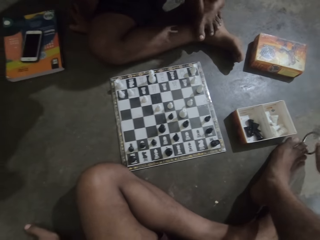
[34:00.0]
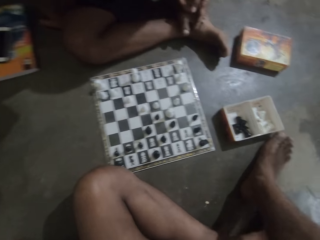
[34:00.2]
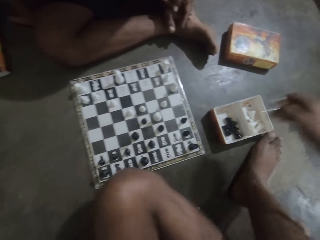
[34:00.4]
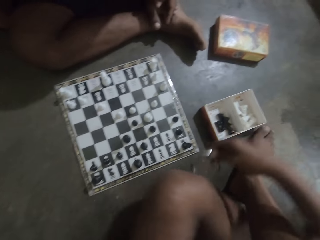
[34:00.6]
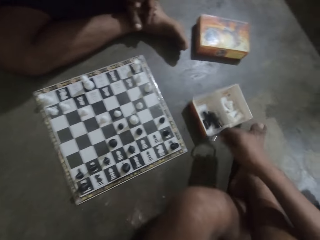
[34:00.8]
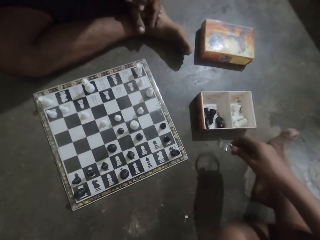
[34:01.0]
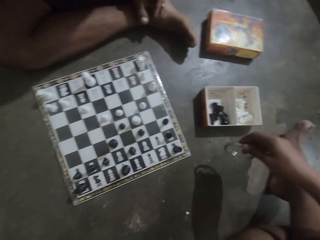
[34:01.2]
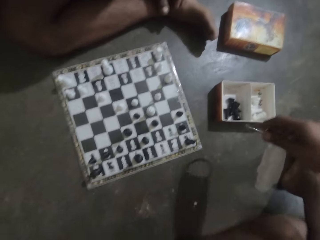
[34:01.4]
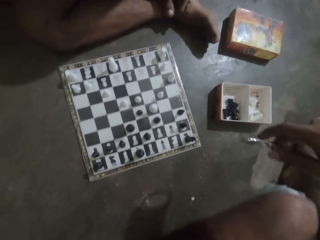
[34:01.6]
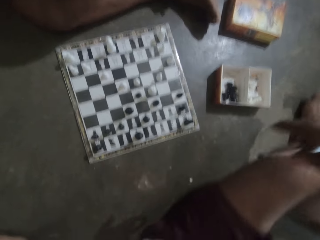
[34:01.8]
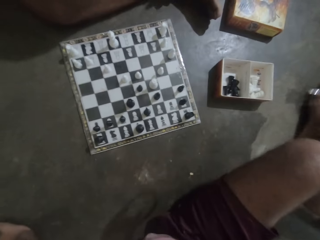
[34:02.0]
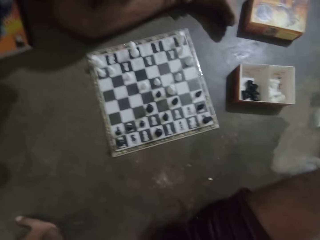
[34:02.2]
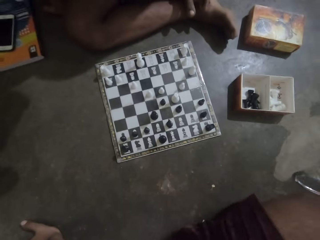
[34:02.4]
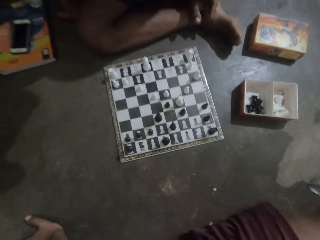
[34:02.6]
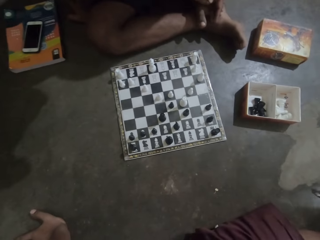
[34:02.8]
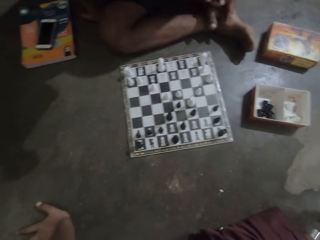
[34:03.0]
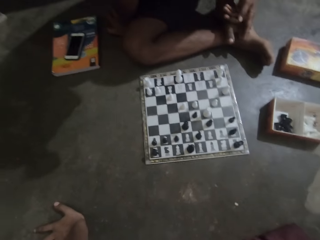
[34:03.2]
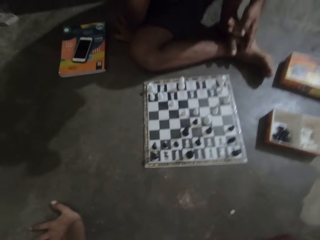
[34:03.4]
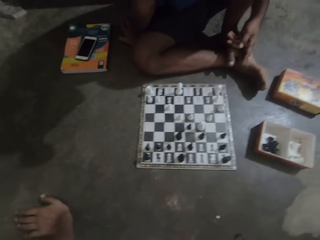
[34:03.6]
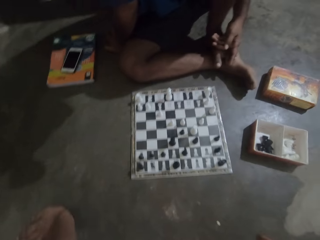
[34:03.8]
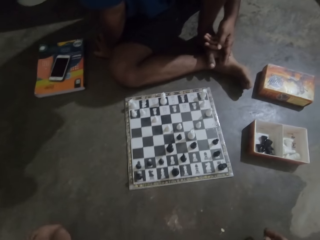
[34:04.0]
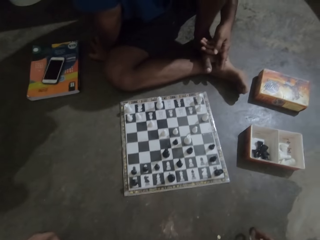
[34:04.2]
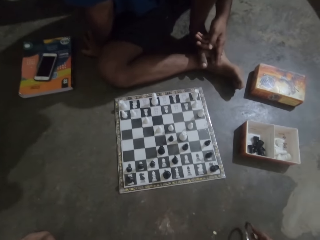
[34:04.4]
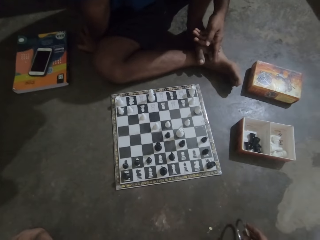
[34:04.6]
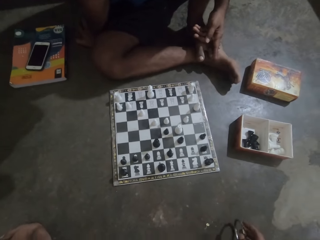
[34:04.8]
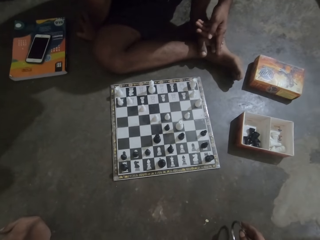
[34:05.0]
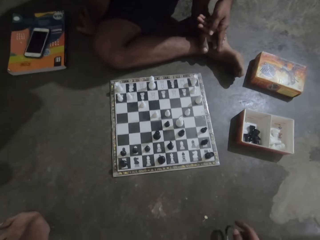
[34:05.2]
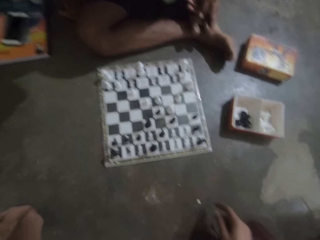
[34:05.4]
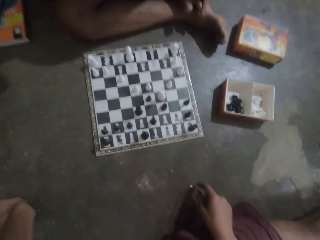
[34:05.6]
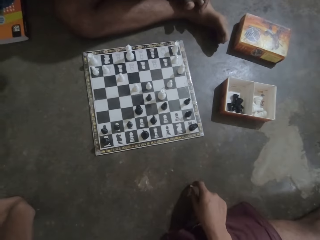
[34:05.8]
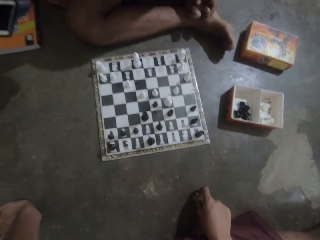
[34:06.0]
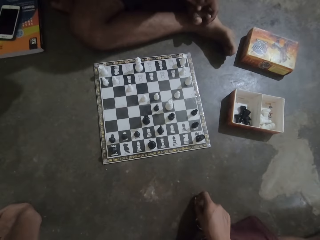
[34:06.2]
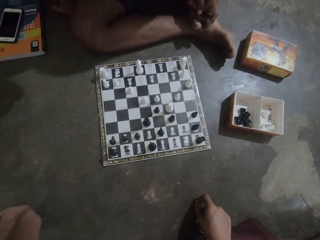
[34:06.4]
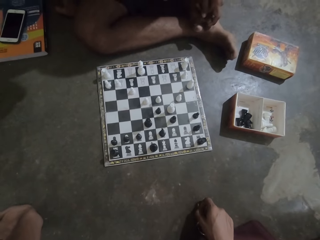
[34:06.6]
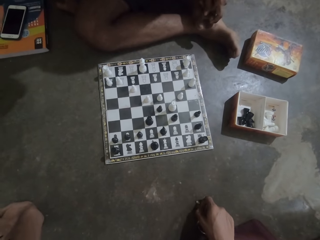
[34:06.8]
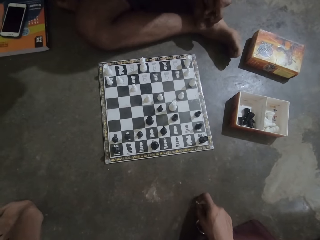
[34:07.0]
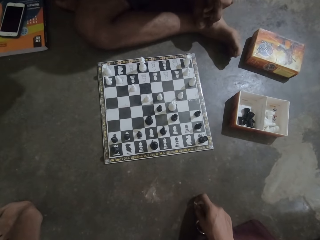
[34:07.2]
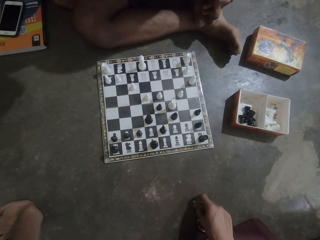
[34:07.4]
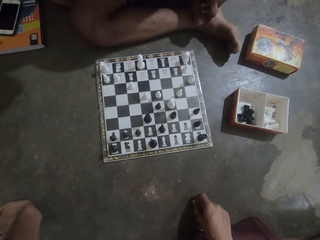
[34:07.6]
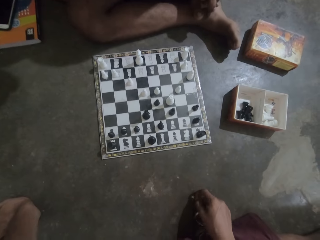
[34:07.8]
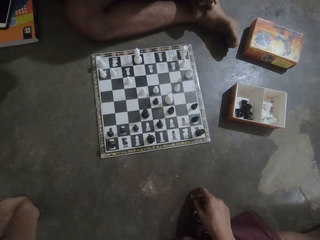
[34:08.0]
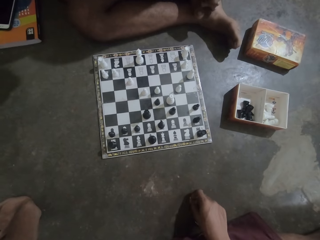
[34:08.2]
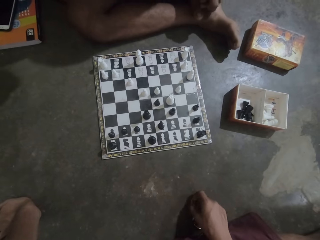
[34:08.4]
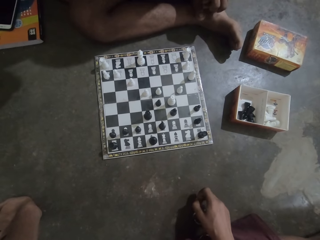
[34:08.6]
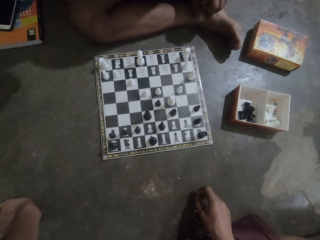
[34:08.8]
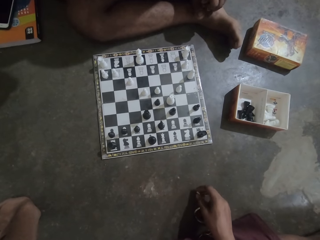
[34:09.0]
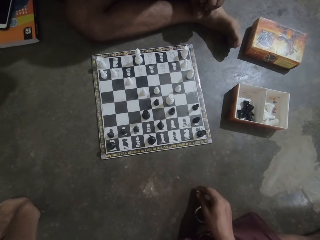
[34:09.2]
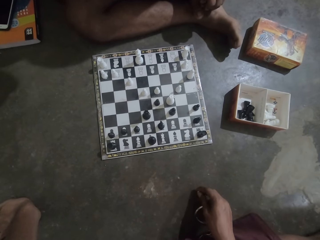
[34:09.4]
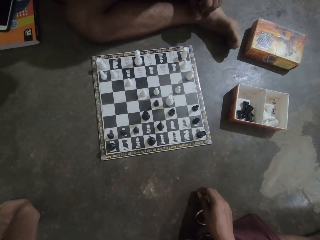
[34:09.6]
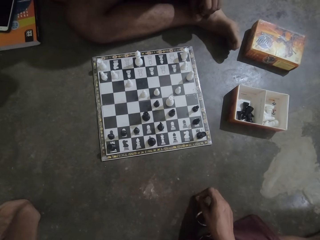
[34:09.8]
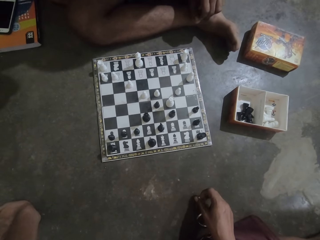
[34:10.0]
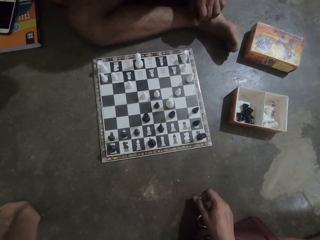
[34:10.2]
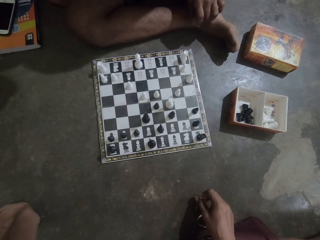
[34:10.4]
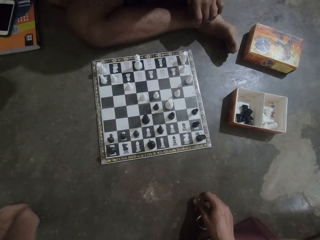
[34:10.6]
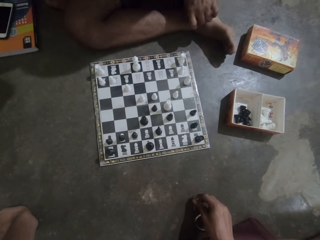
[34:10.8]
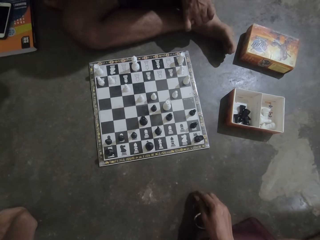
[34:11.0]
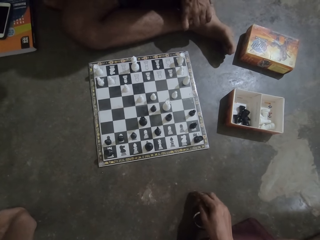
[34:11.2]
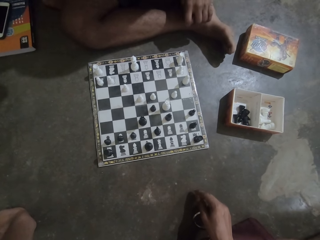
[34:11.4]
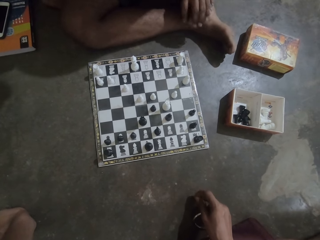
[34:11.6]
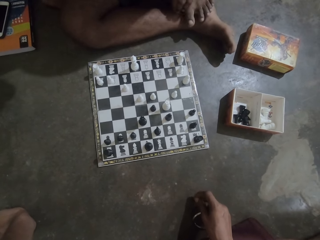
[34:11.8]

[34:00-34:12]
The camera wearer looks at the game. They bang the box with a bangle. They change the position of sitting. They play chess. They look around the floor. They look at the chess game.

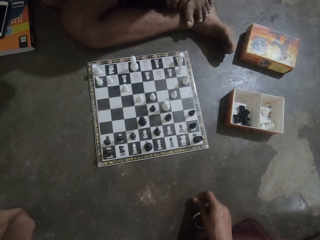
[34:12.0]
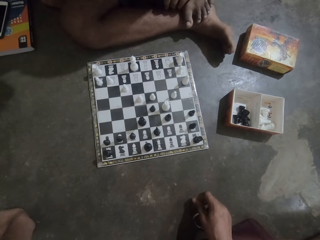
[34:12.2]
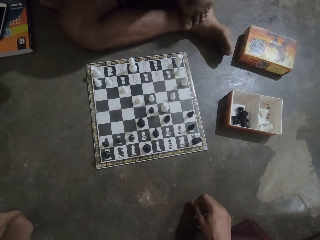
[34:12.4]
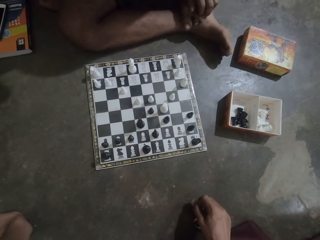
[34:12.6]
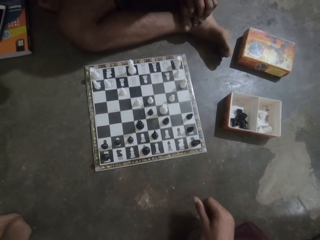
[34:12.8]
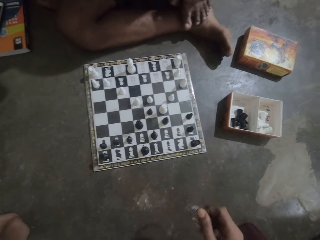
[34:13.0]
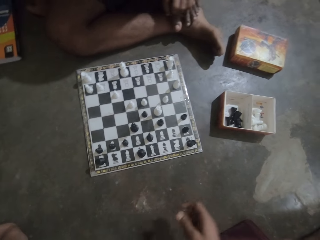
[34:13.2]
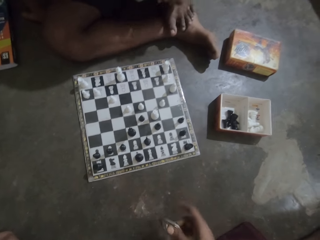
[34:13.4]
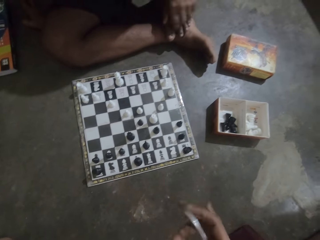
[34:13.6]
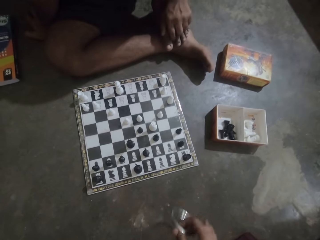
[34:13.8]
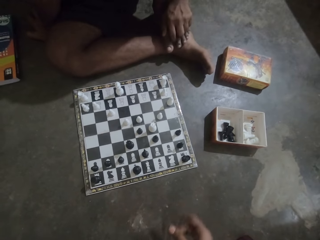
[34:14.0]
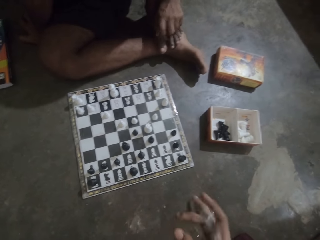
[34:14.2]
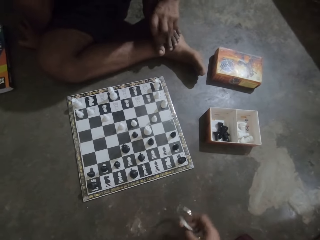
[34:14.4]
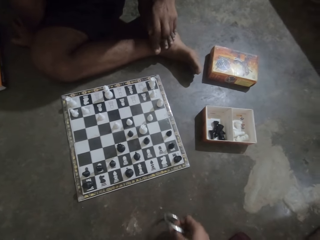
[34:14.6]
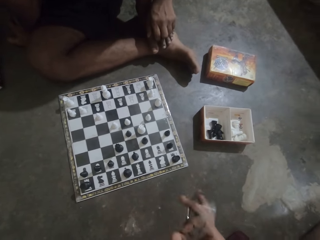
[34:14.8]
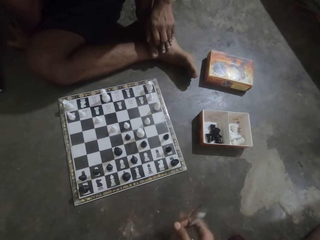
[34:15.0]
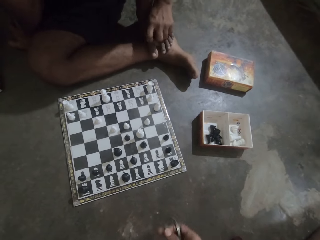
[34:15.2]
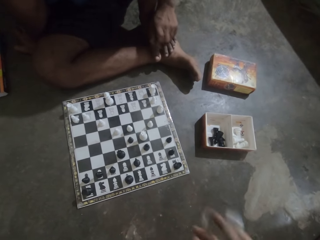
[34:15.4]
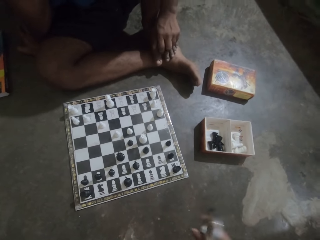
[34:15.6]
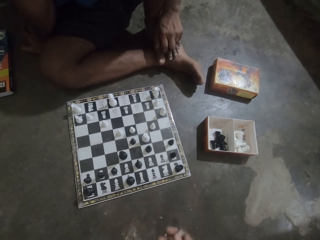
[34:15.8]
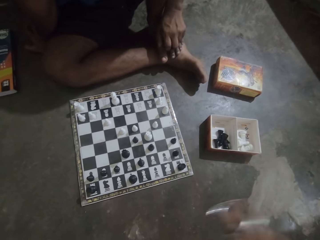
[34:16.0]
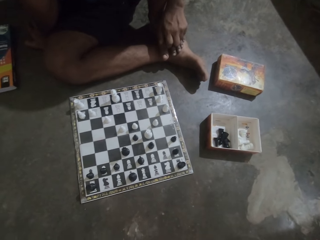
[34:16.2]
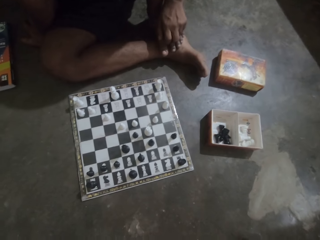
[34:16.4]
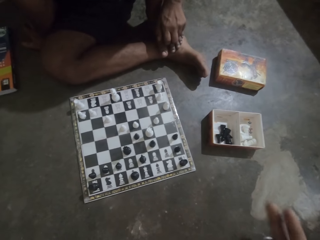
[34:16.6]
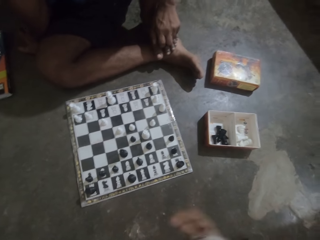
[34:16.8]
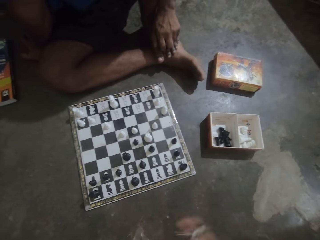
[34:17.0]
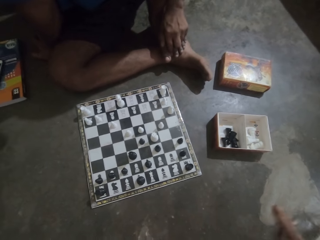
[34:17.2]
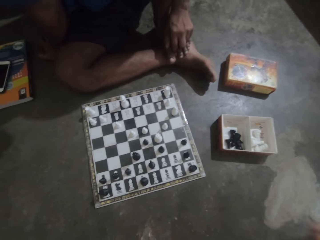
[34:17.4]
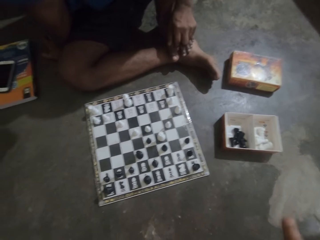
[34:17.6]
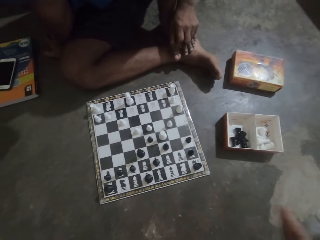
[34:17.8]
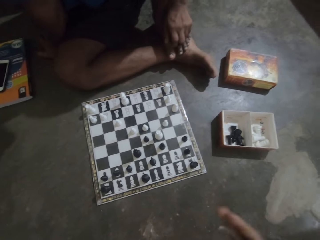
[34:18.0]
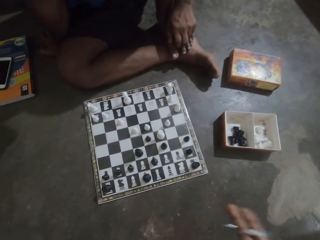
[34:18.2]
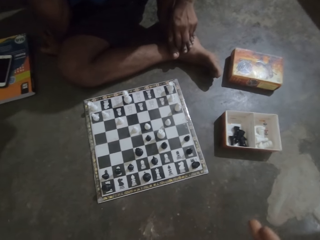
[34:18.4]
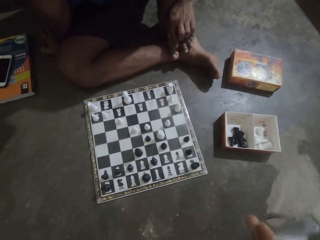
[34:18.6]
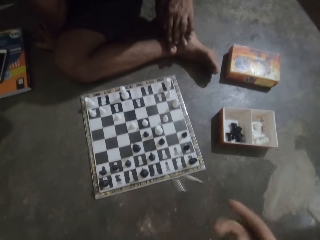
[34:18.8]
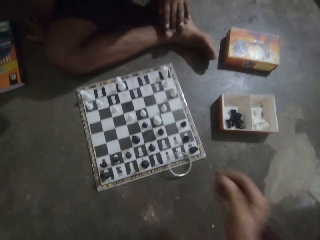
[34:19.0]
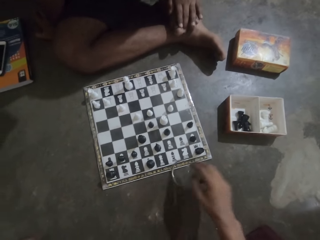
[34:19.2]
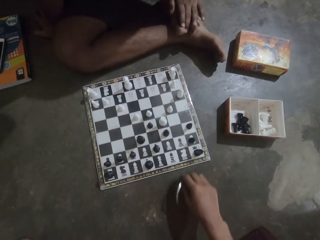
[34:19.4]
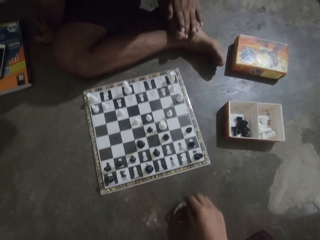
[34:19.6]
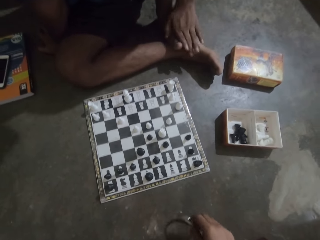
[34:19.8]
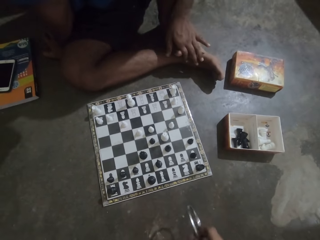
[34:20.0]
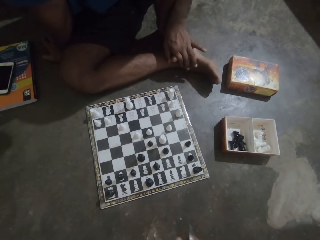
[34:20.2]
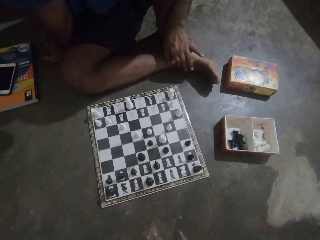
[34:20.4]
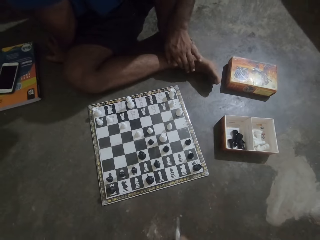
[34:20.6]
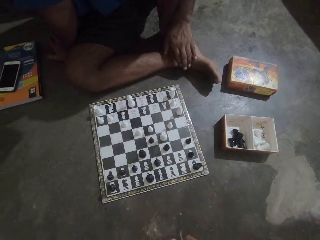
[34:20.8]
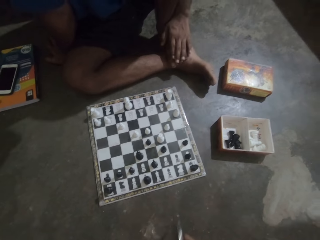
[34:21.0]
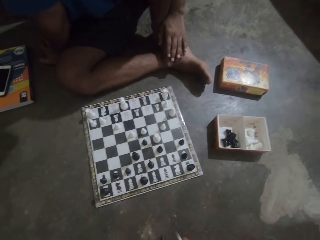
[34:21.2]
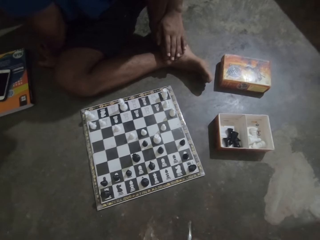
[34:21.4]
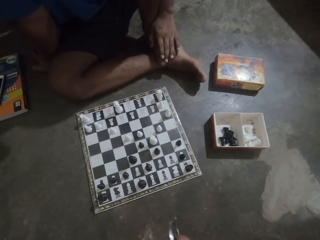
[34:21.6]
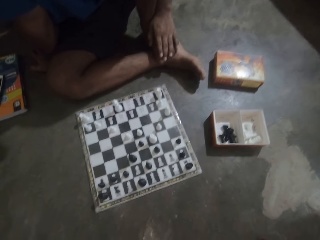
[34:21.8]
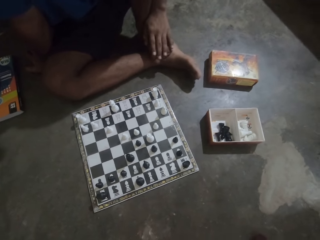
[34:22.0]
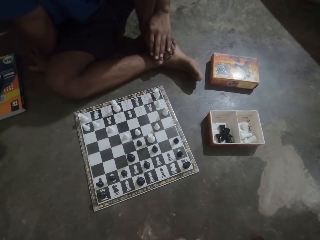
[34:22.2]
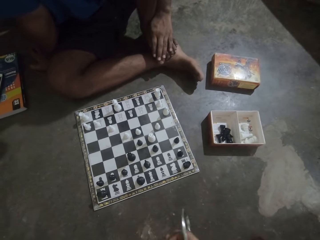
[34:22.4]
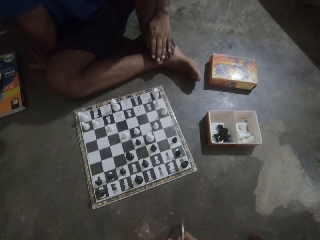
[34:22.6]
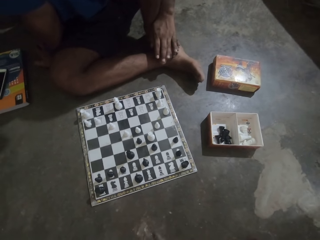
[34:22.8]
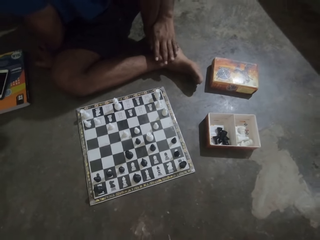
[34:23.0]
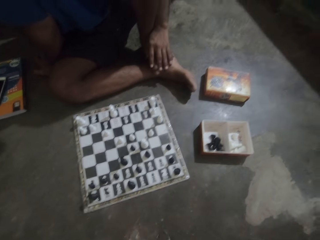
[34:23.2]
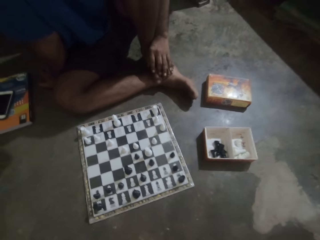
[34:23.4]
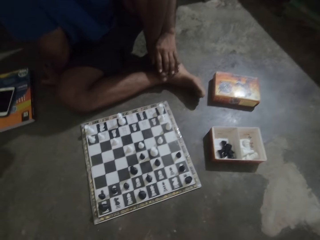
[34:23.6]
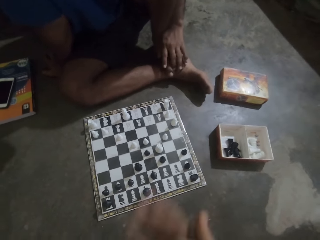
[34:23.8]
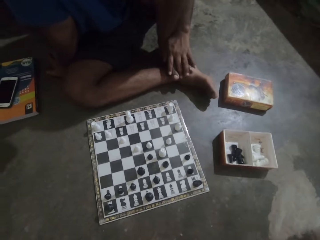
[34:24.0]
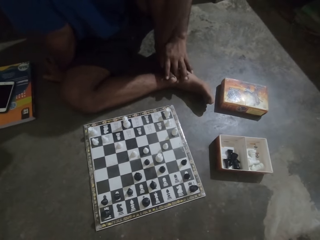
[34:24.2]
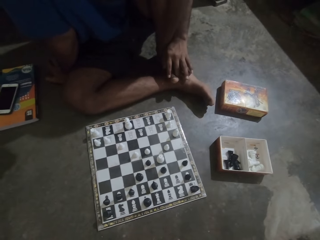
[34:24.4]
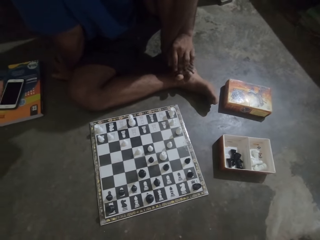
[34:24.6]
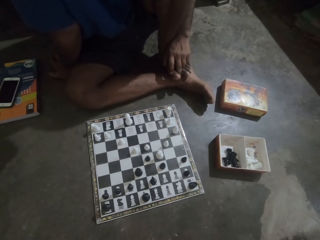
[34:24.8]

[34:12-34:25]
The camera wearer plays with the ring. He rolls a bangle with his hand. He communicates. He drops the bangle. He throws the ring on the floor. He takes the ring from the floor. He looks at the chess game. He bangs the bangle on the floor.
